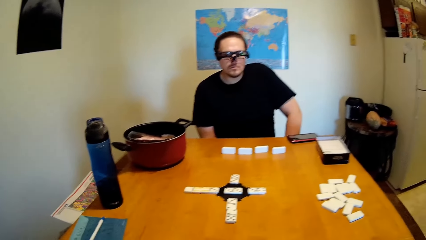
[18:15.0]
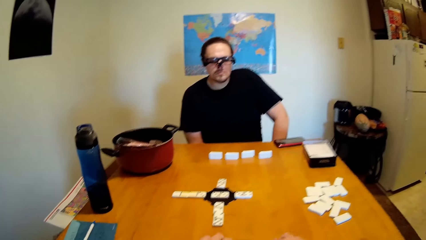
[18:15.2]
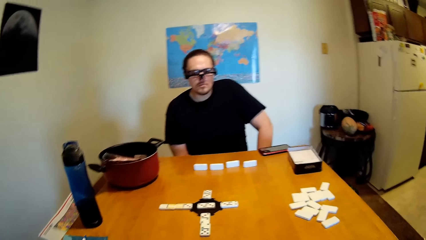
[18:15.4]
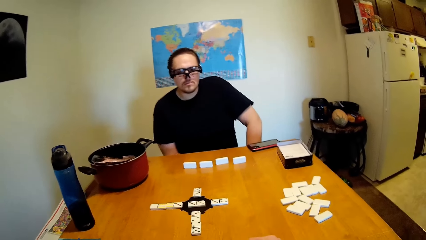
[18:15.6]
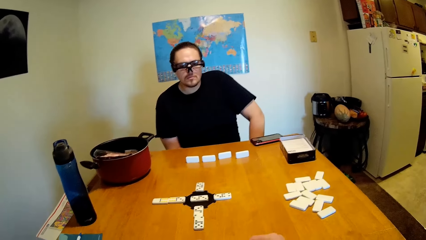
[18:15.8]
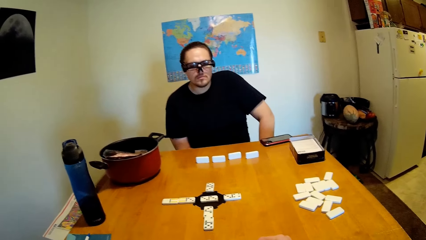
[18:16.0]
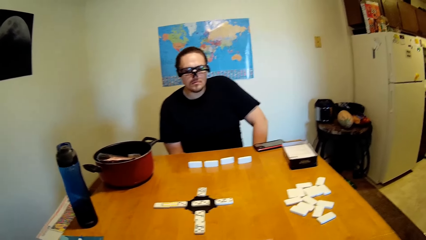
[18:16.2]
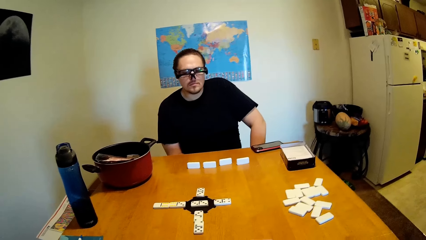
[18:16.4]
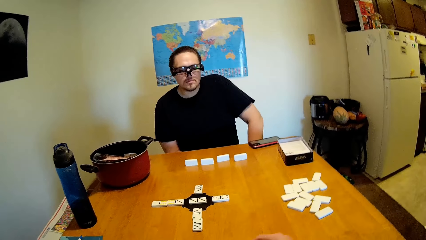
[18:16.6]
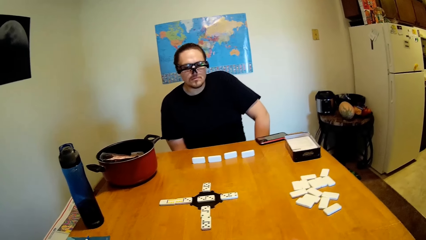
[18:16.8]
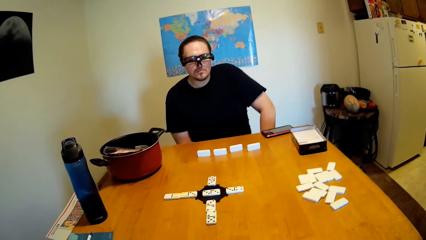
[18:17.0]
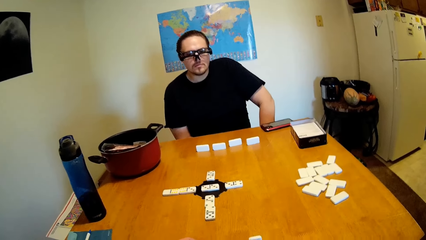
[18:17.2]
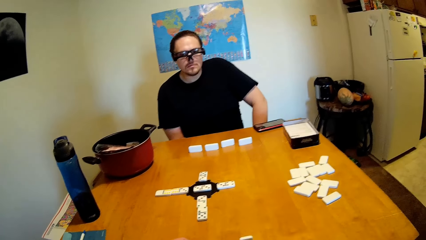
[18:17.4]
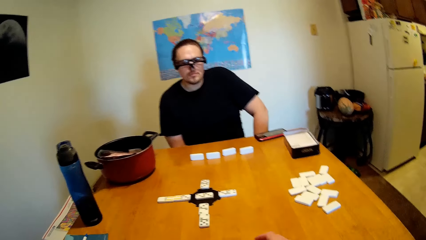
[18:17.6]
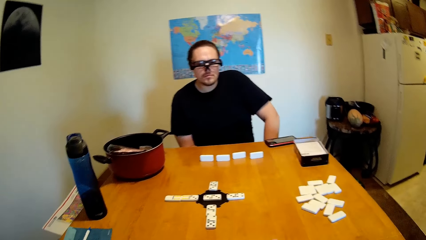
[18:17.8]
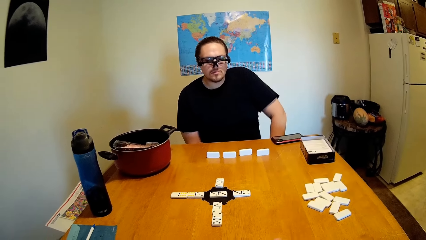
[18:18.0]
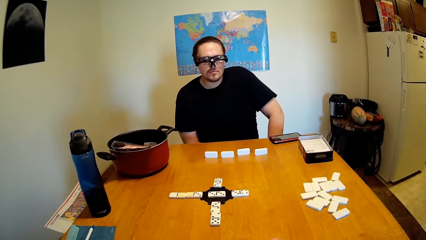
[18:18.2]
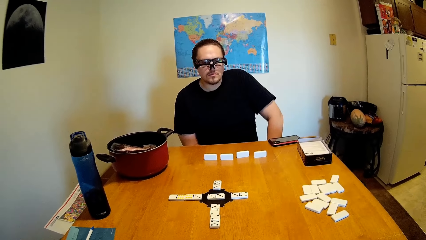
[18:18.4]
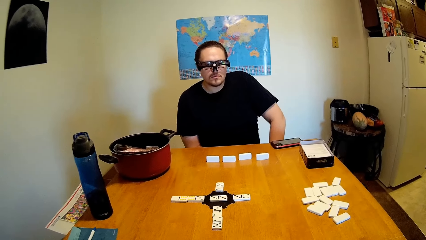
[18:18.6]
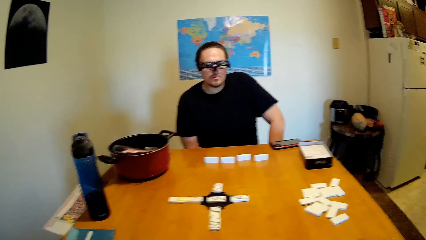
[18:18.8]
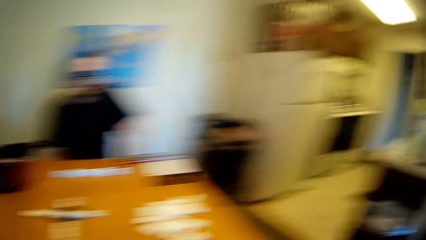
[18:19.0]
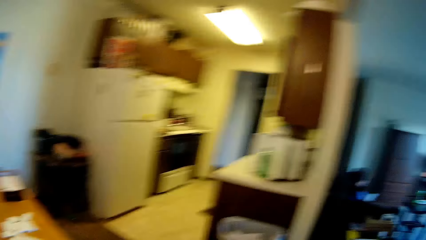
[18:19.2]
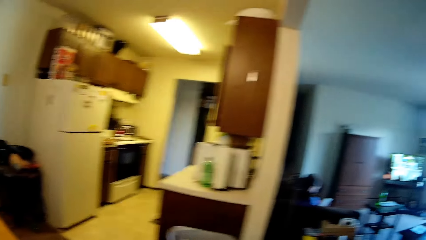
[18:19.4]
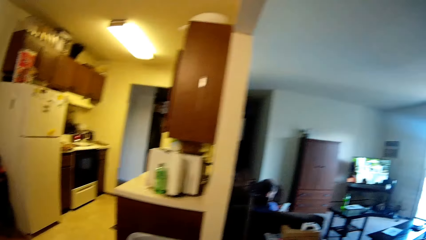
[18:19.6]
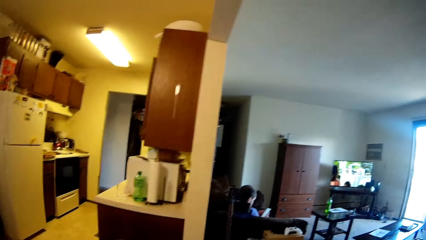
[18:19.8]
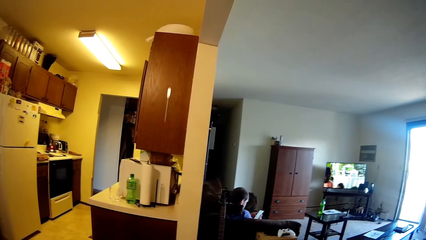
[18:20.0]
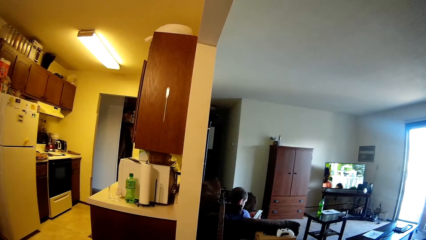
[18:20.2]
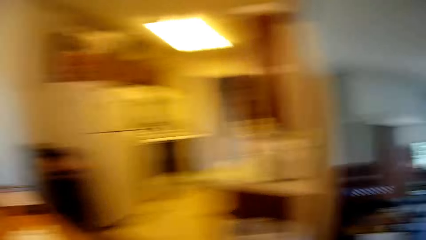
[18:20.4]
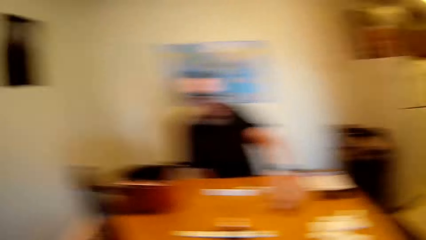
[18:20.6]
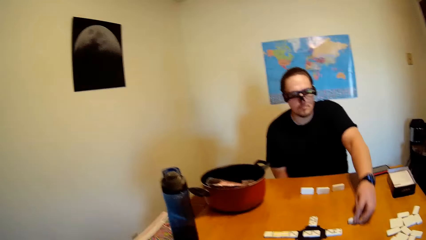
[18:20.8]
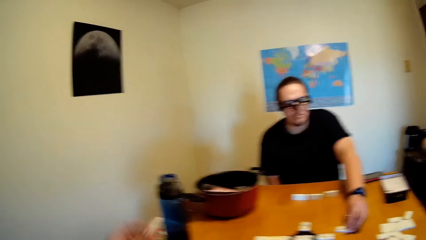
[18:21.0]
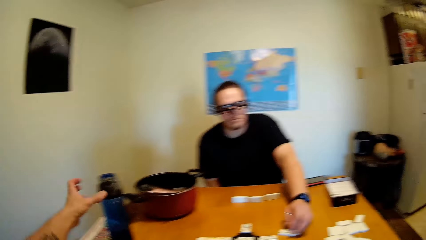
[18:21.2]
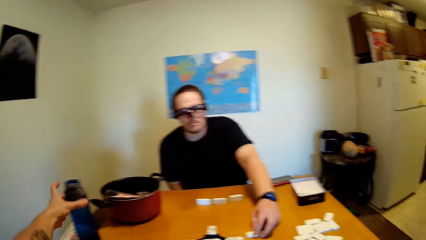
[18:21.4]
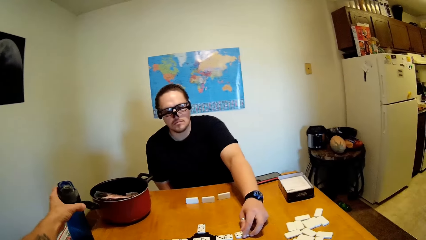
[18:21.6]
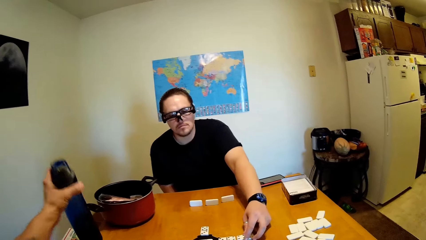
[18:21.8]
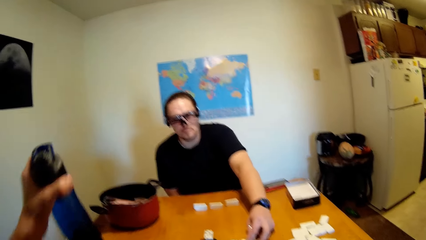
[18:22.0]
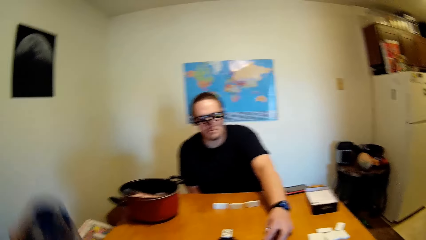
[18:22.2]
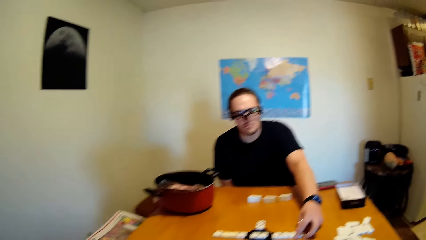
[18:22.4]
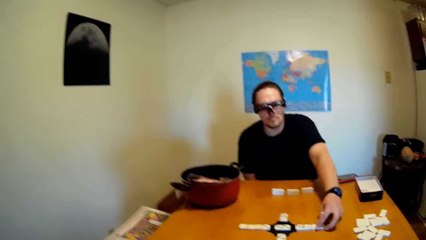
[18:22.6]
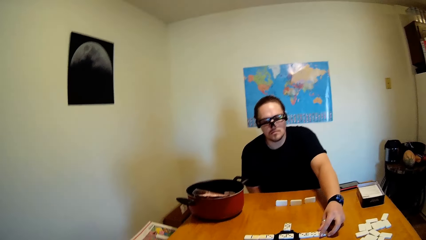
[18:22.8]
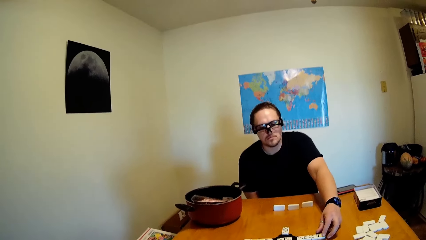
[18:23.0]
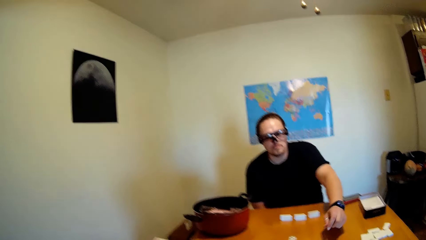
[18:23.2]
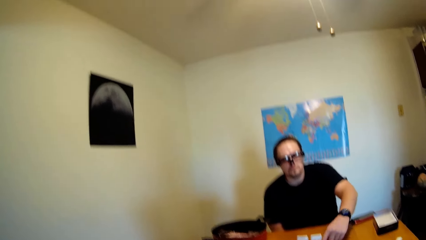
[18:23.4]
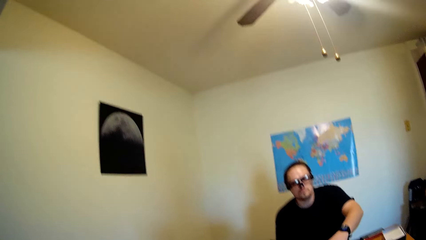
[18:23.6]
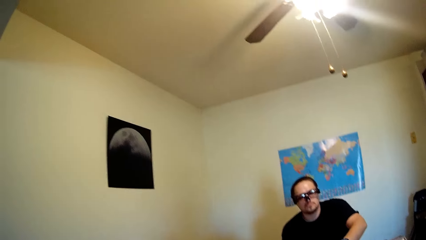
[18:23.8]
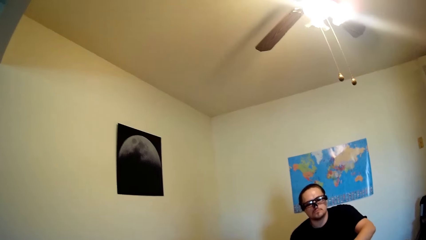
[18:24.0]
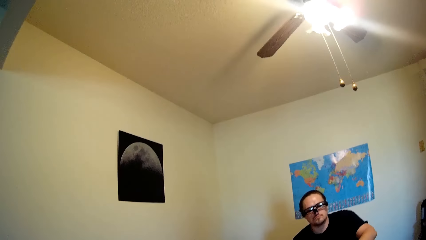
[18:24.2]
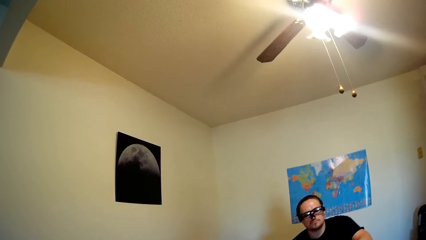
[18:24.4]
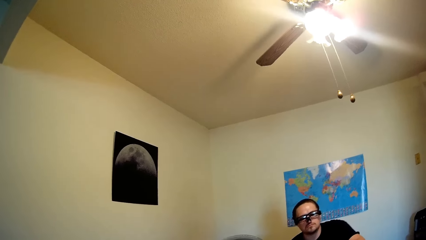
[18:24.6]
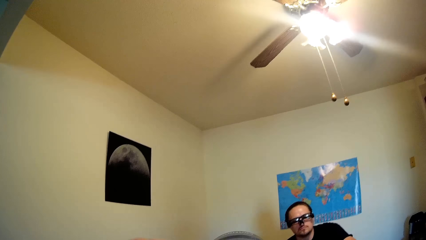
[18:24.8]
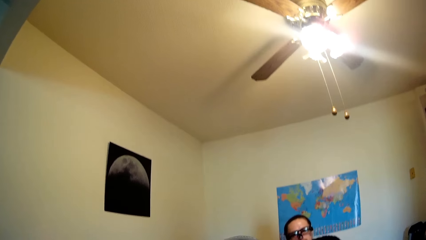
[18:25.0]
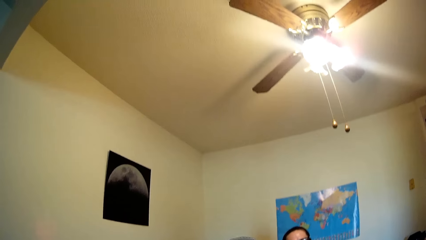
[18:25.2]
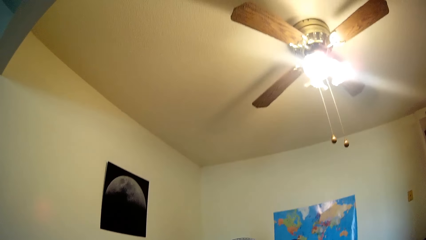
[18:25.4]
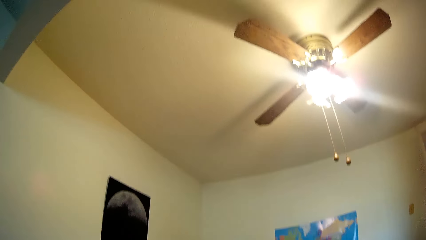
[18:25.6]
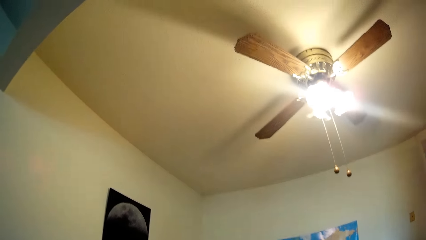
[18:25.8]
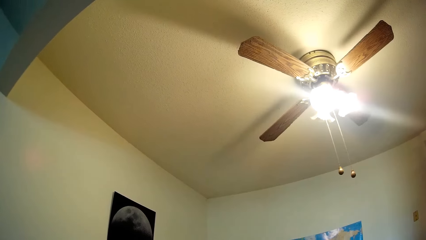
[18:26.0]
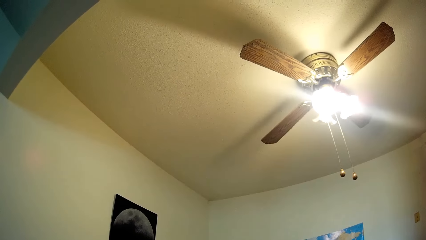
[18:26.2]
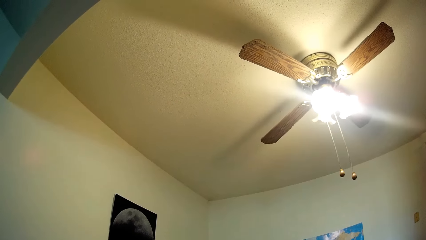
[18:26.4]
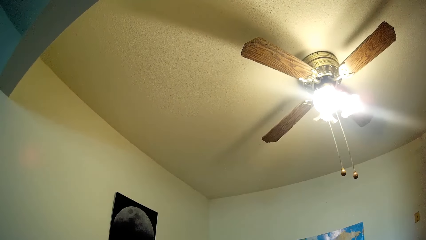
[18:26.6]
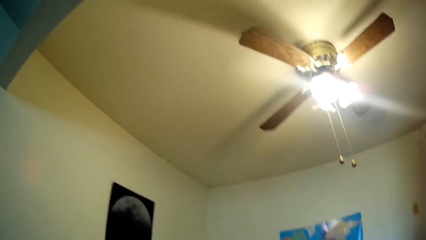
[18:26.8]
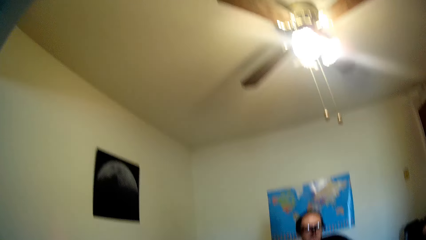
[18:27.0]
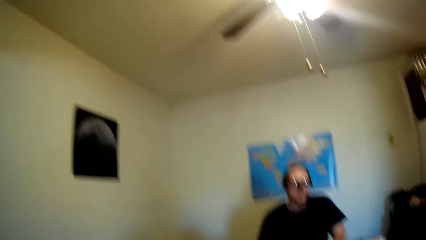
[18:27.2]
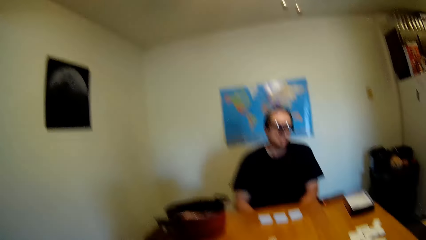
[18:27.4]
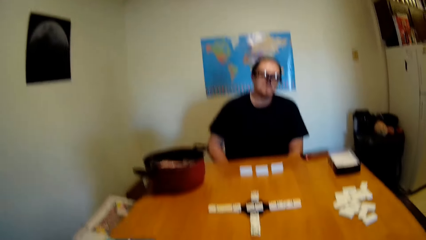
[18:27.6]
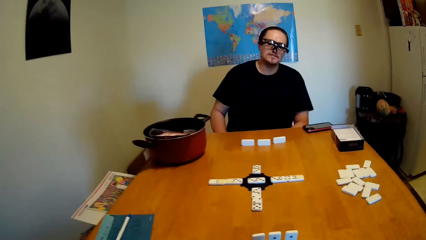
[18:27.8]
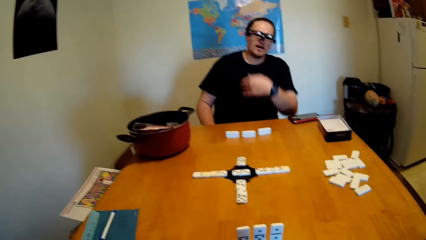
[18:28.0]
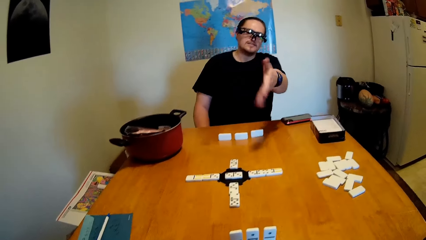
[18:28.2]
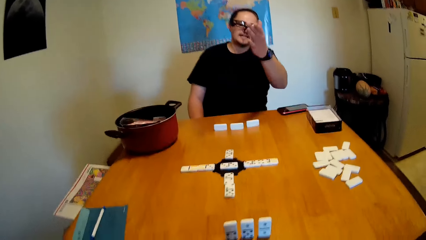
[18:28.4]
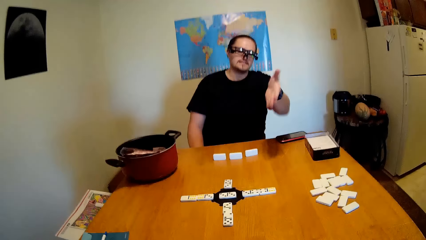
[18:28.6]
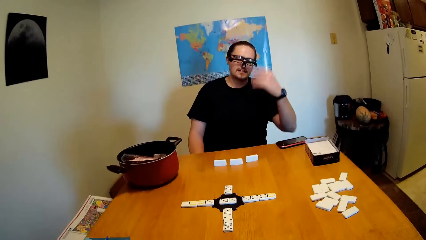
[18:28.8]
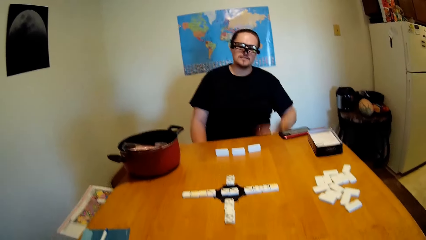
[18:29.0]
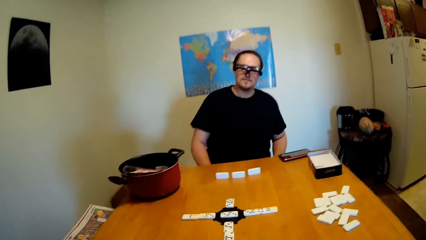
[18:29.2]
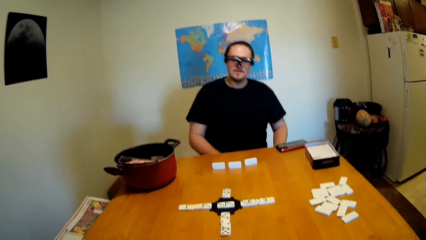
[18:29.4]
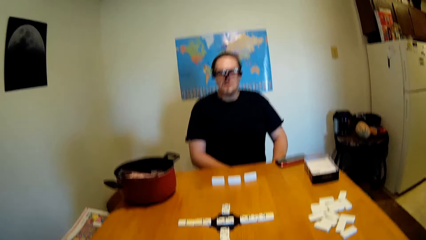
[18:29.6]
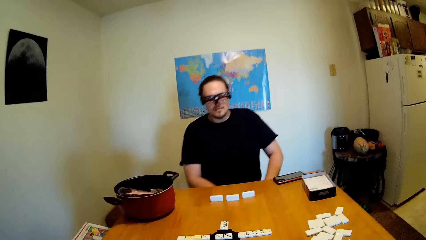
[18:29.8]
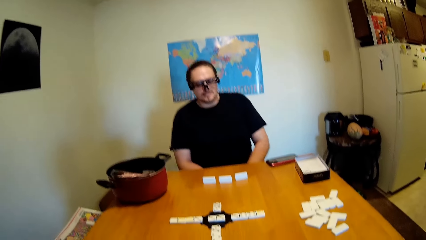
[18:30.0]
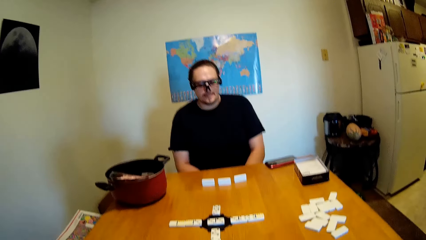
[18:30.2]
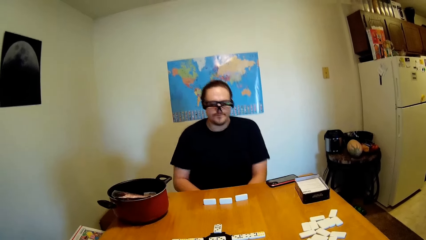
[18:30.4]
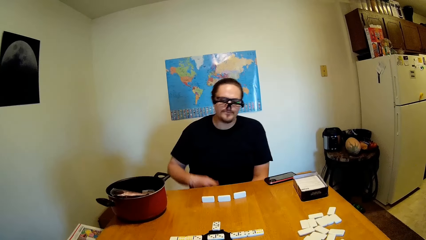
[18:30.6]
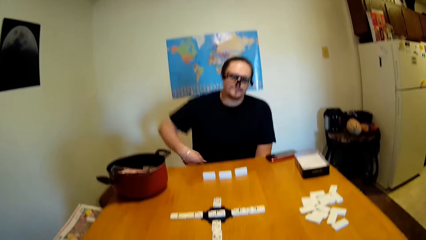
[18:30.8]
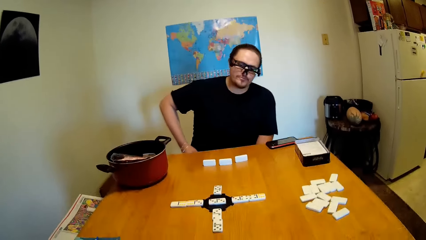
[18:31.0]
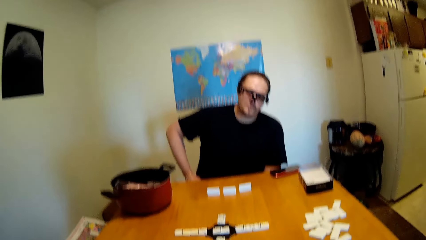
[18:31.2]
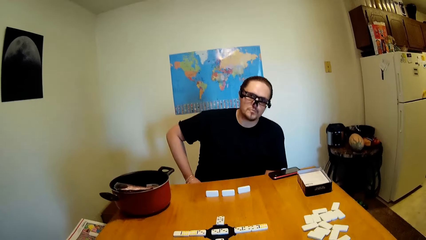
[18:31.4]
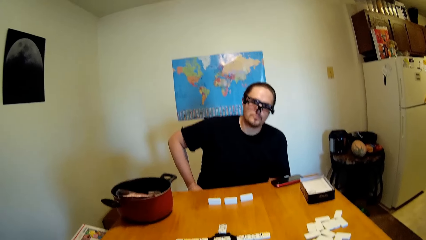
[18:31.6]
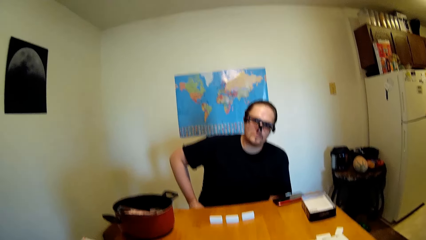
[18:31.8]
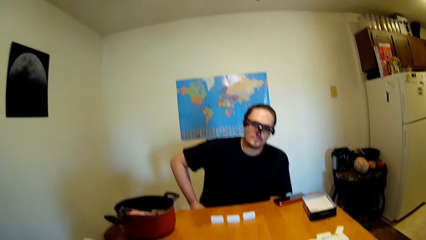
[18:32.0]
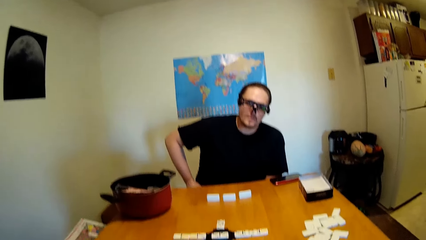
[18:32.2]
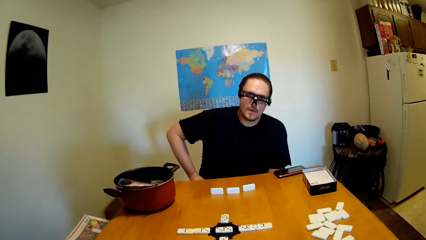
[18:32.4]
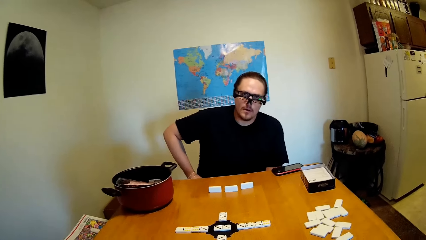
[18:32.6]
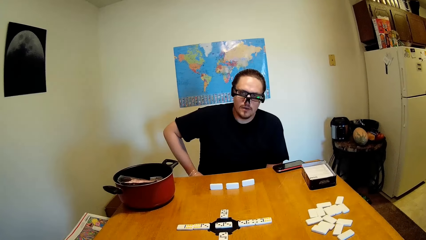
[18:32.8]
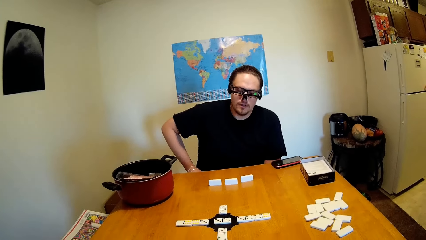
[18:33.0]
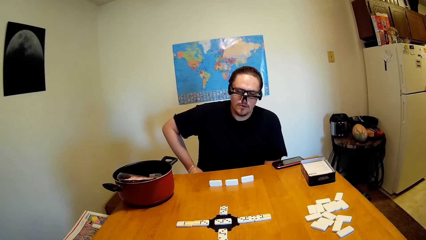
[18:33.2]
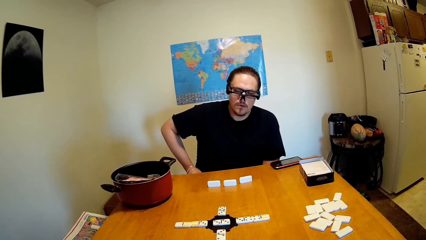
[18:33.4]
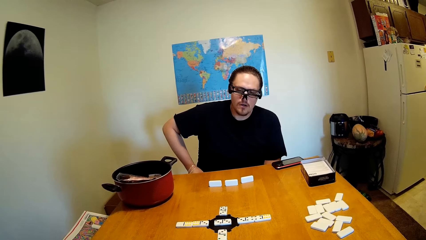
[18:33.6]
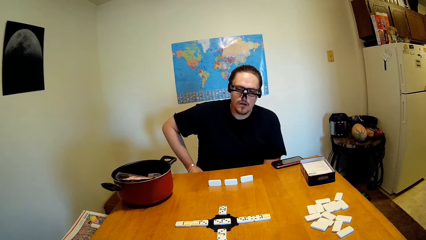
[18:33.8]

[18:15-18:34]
The camera wearer looks around the house. A man places the tile on the table and moves a dice. The camera wearer picks up the water bottle from the table, moves the water bottle, drinks water from the bottle, and looks up. The man moves his hand and talks to the camera wearer. The camera wearer and the man stare at the tiles on the table.
